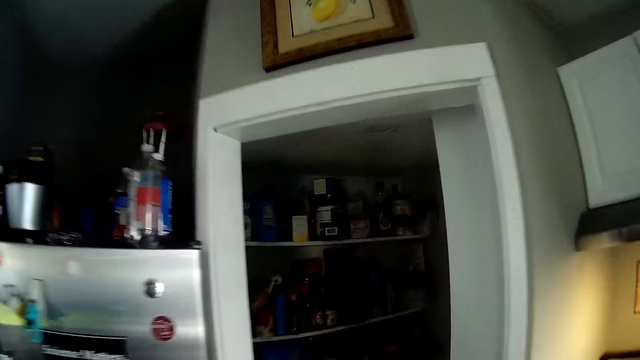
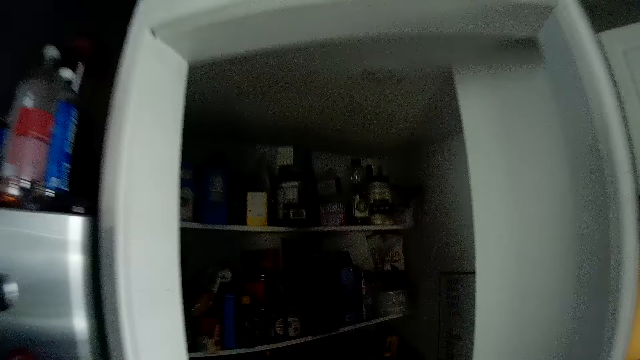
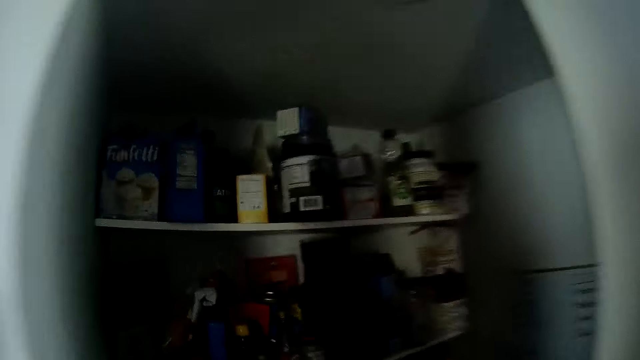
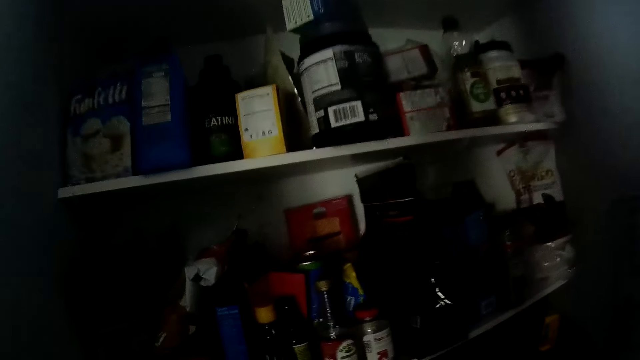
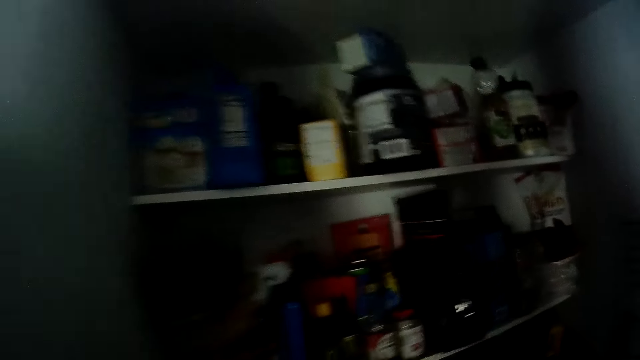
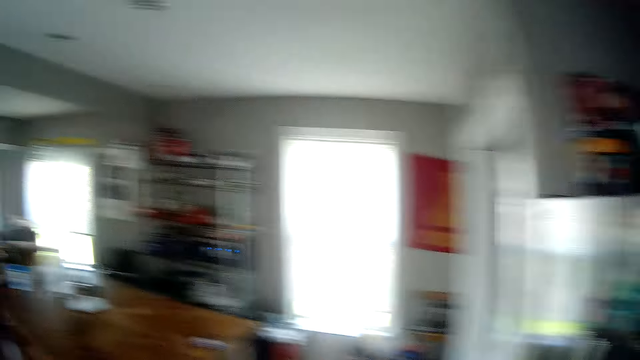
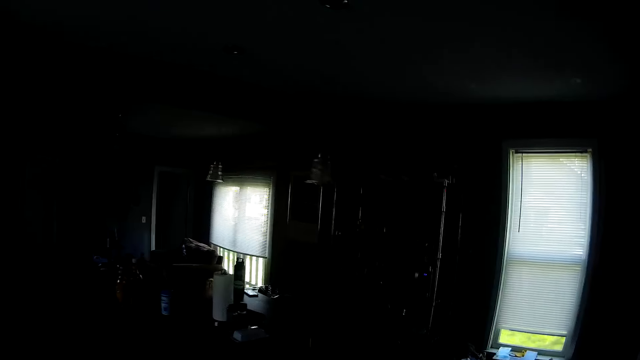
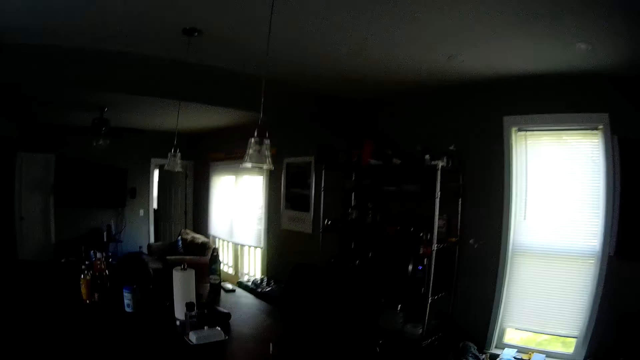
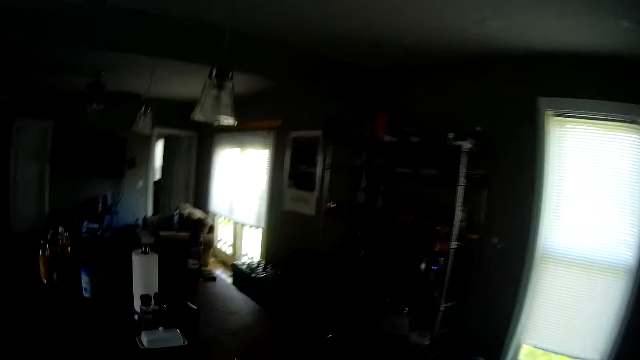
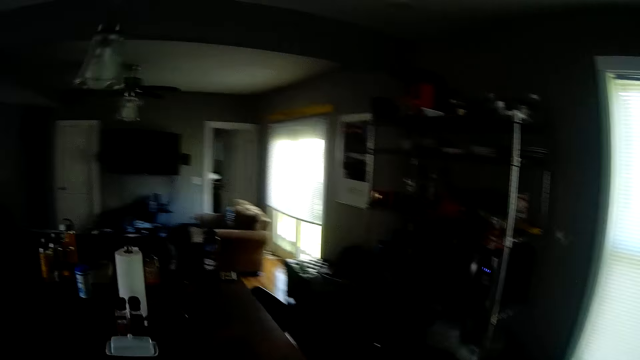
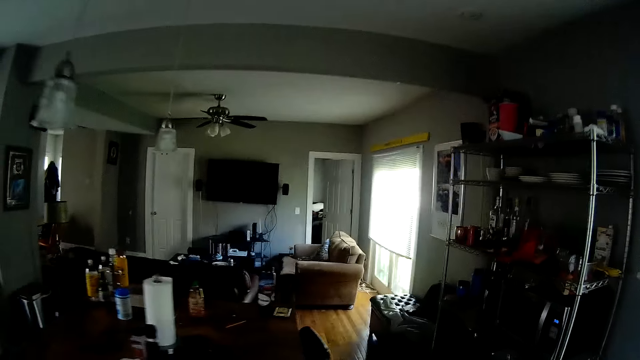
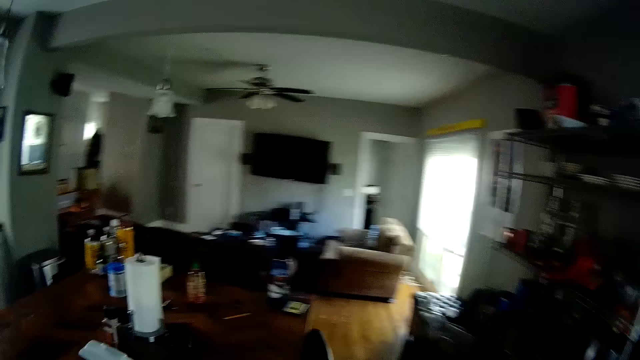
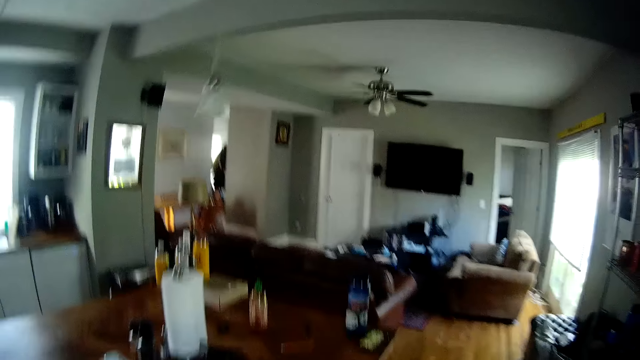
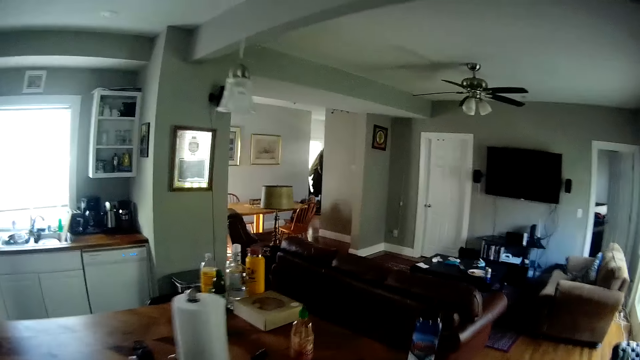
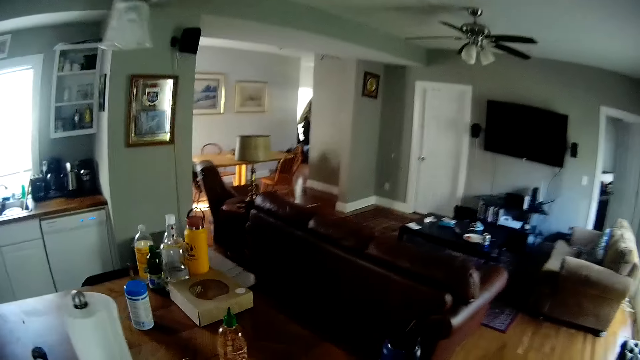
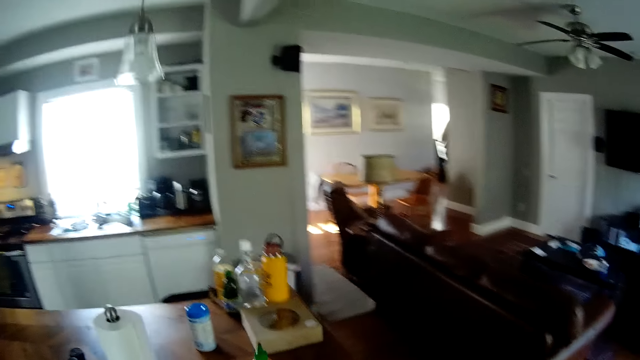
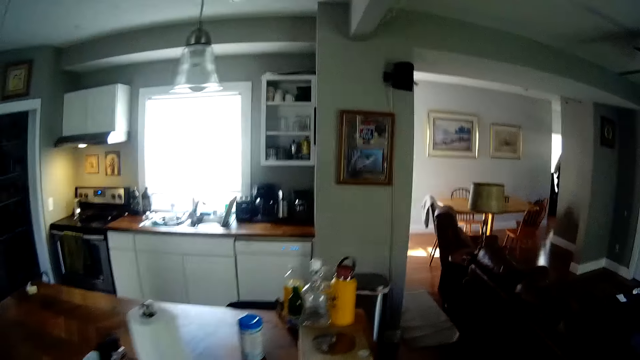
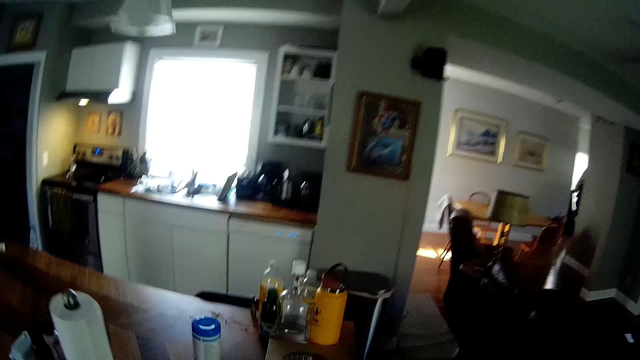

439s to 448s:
The camera wearer walks to the table.

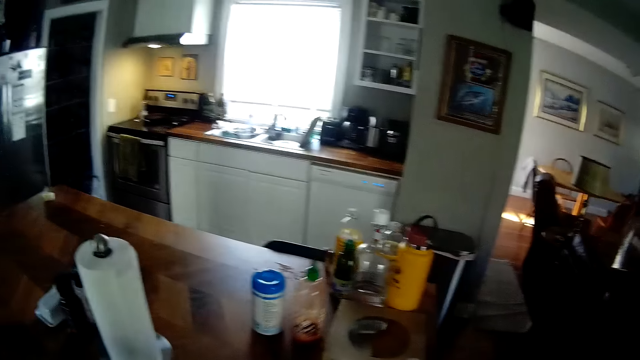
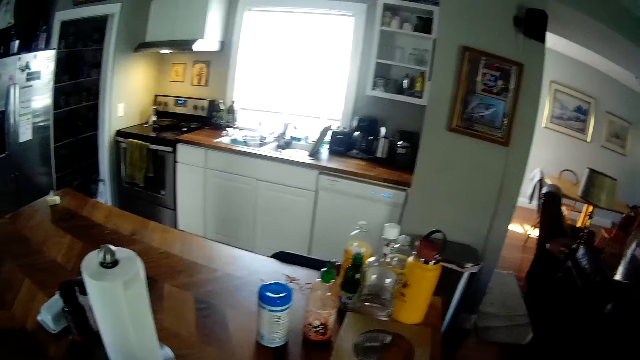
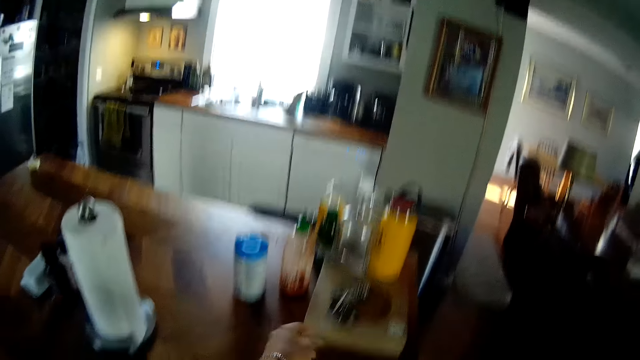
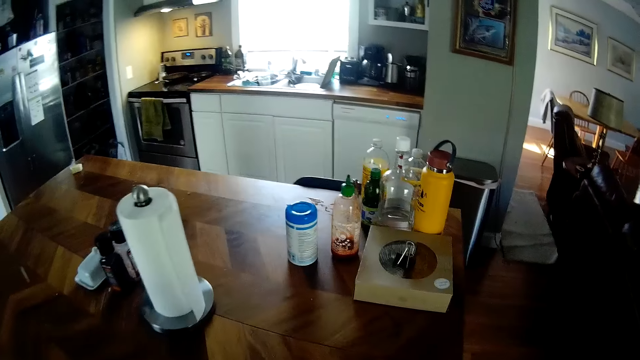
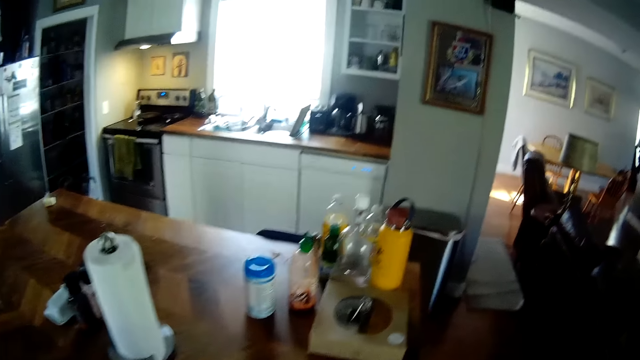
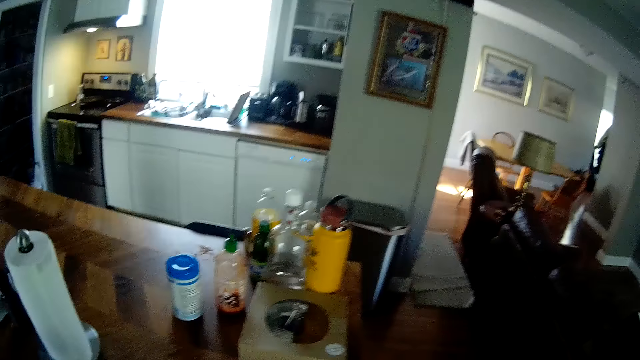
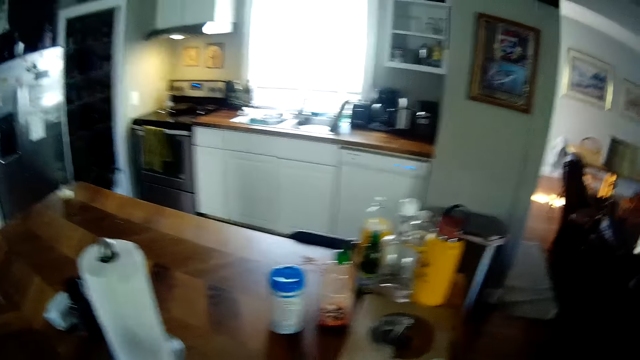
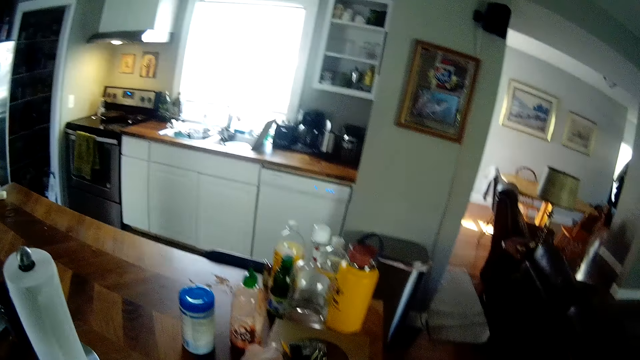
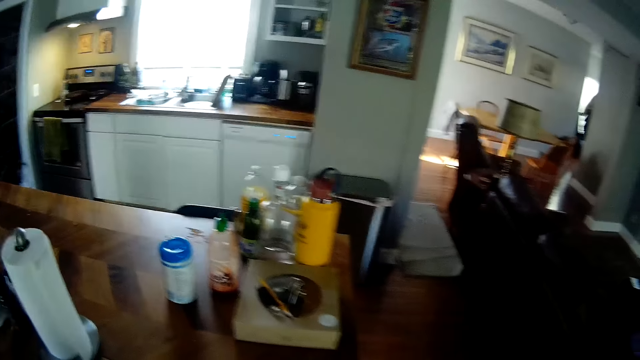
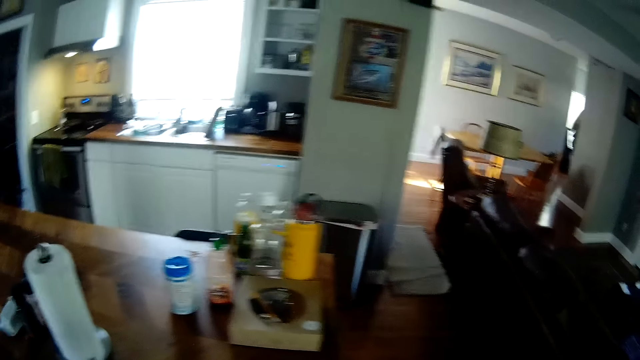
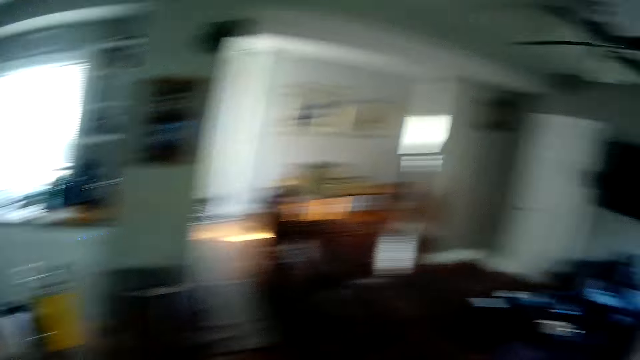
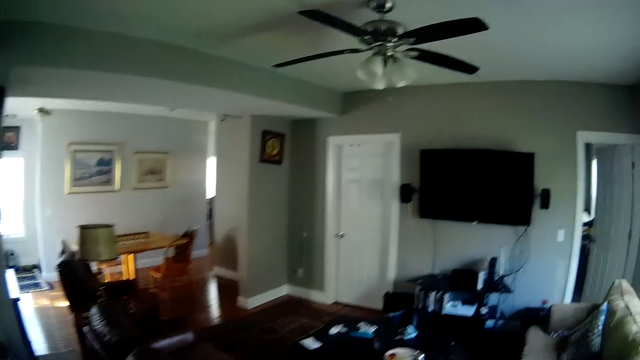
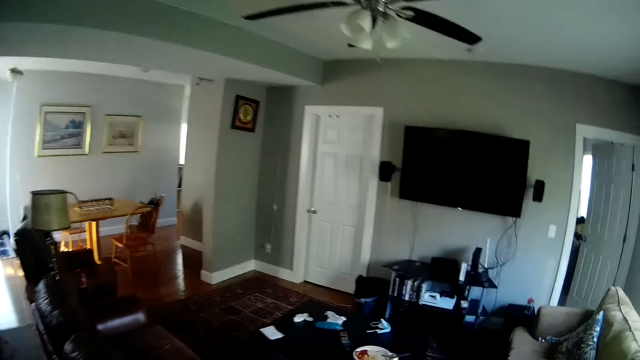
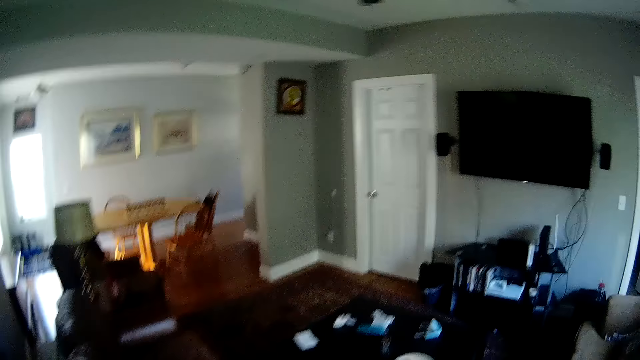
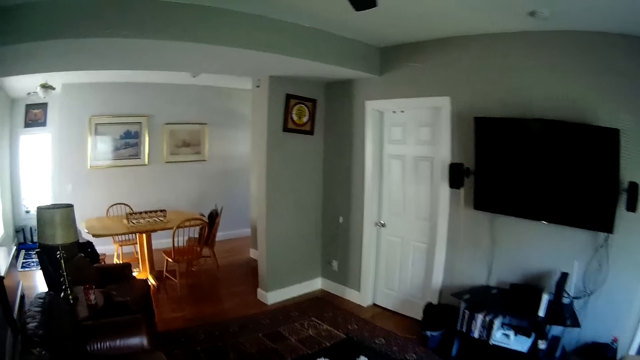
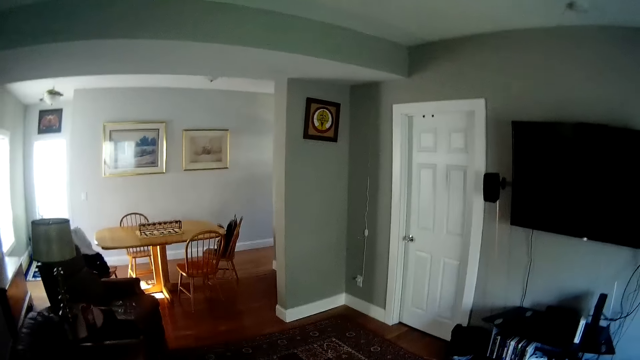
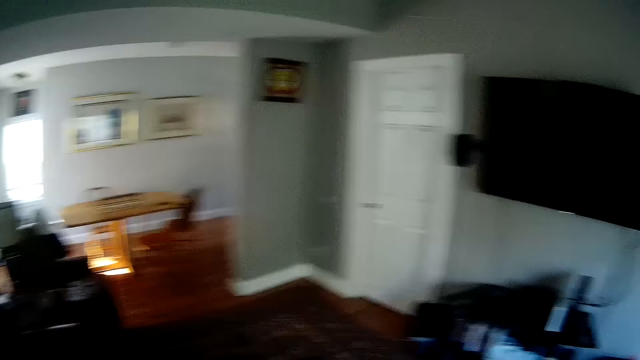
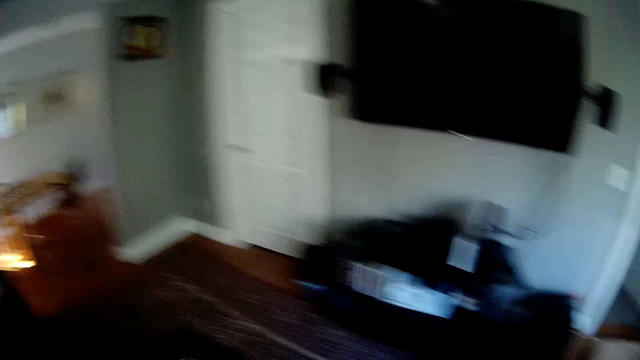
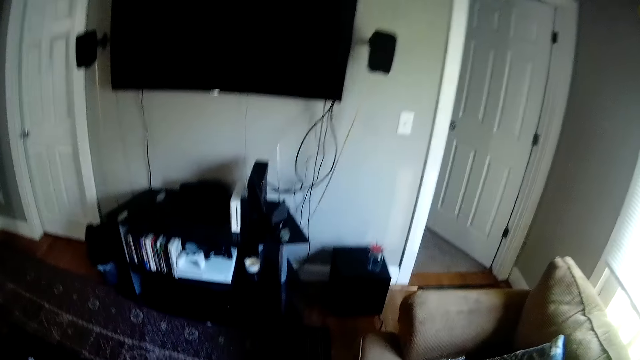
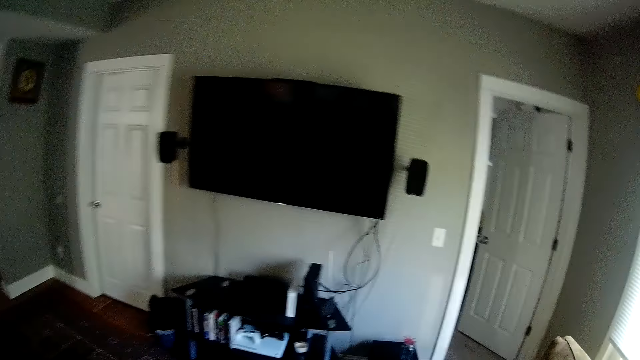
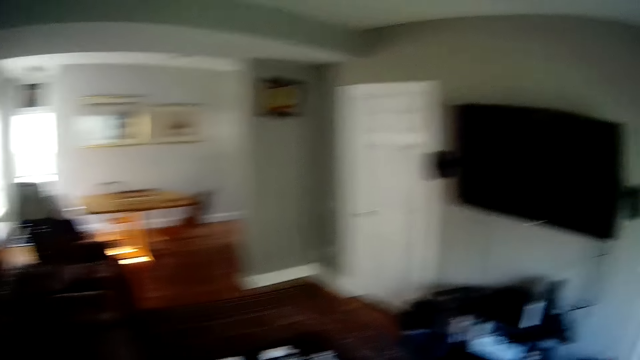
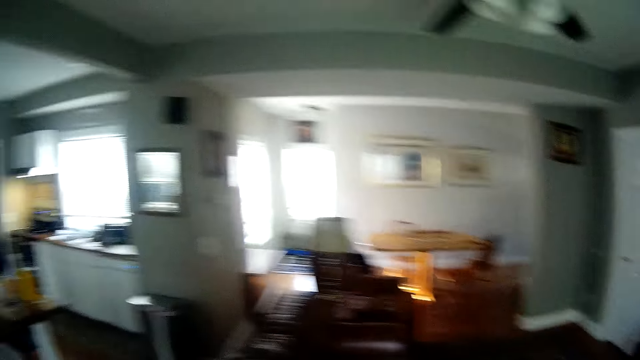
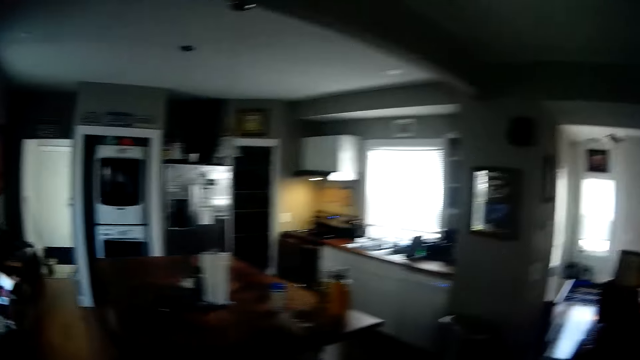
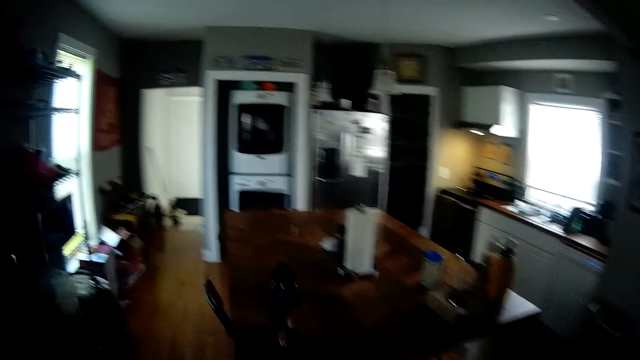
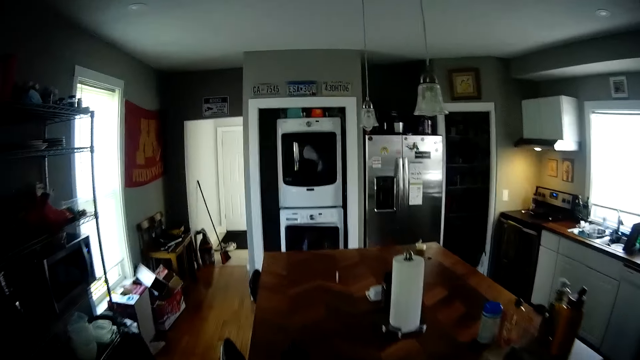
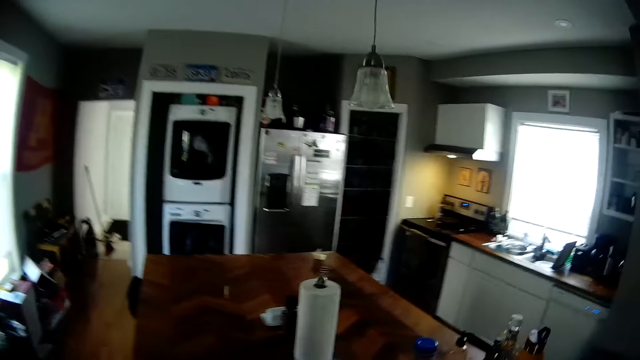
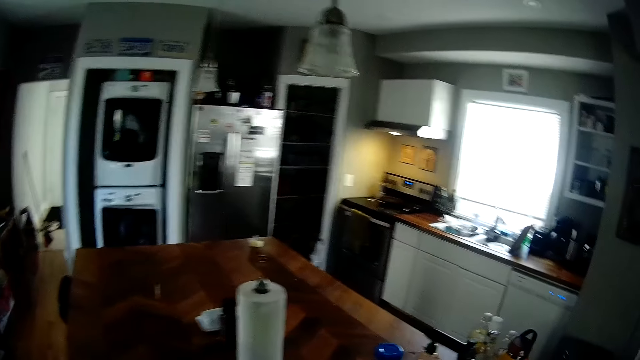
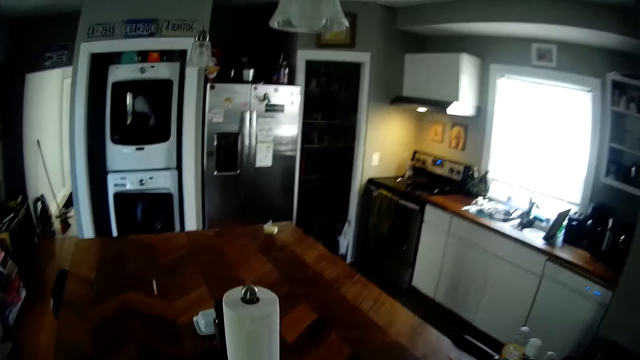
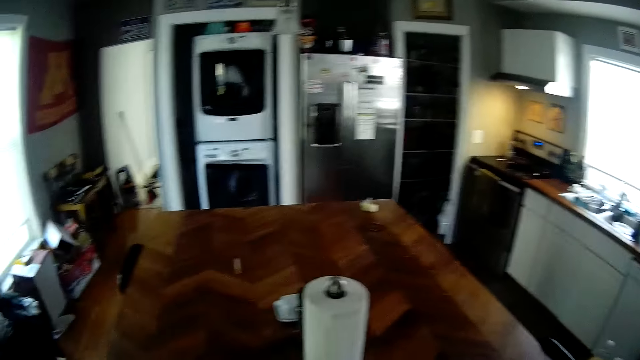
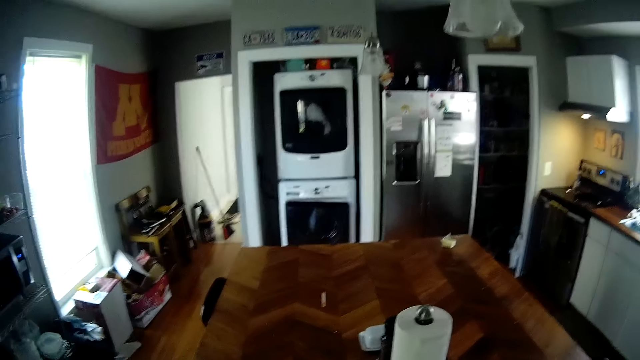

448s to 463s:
The camera wearer drops a file clip on the box on the table with her left hand. She drops a brush on the box on the table with her left hand. She walks towards a table in the sitting room. She walks back to the kitchen table.
